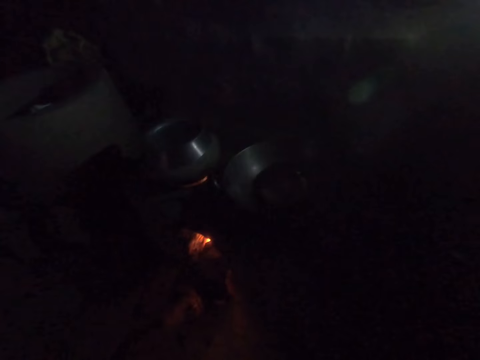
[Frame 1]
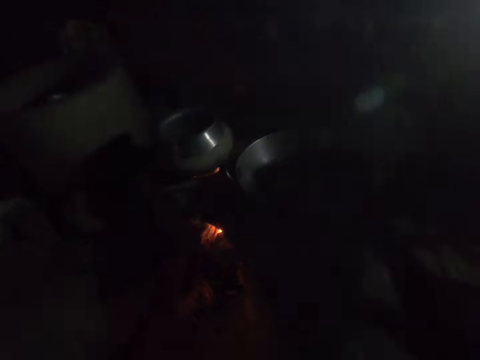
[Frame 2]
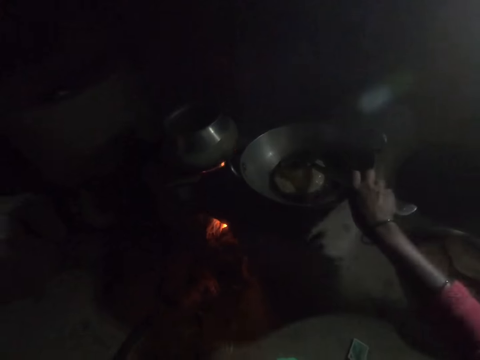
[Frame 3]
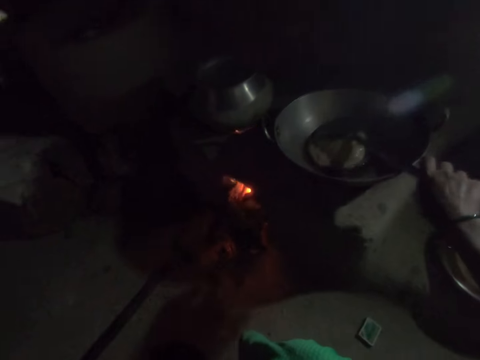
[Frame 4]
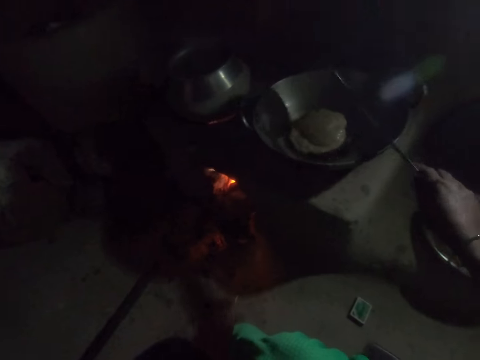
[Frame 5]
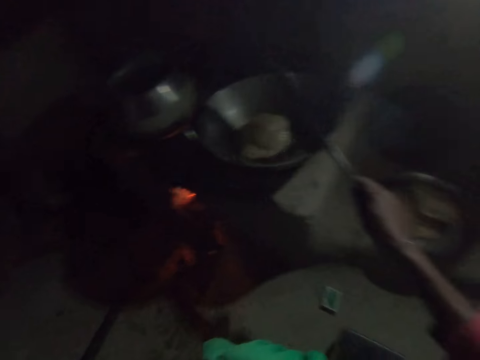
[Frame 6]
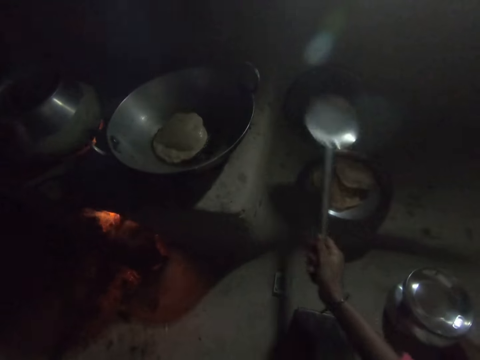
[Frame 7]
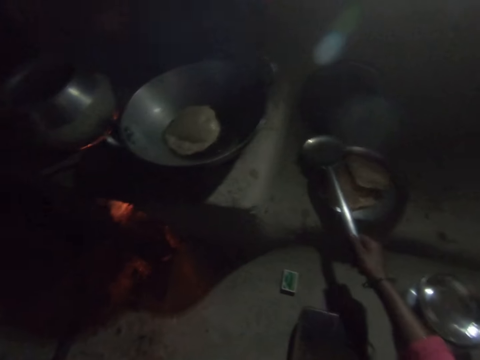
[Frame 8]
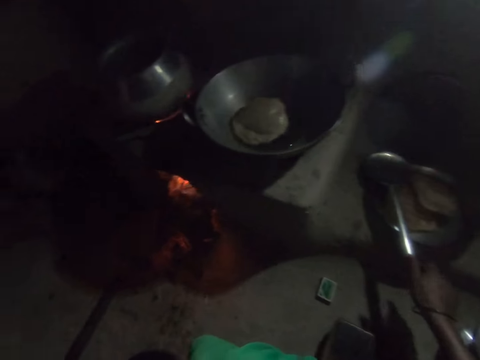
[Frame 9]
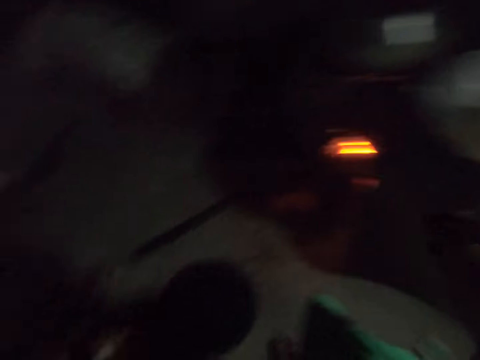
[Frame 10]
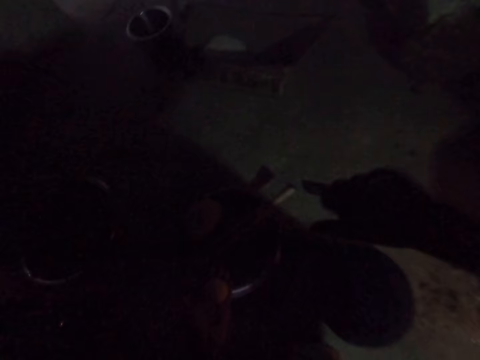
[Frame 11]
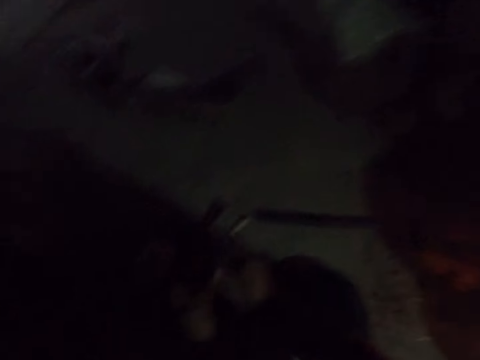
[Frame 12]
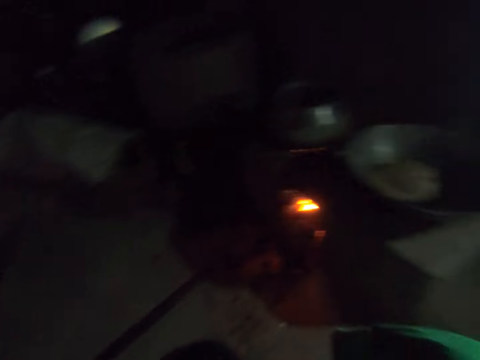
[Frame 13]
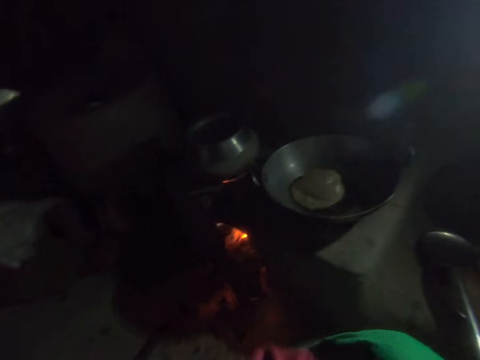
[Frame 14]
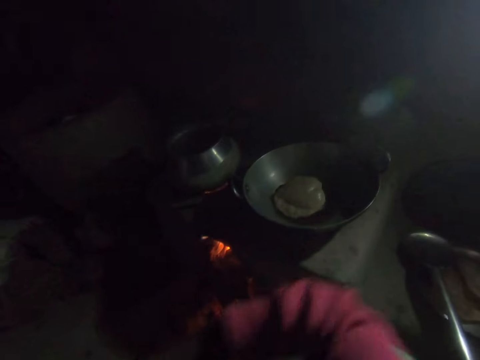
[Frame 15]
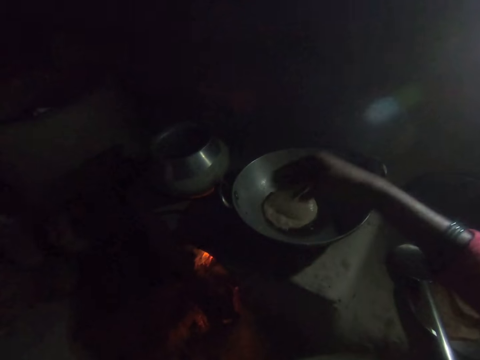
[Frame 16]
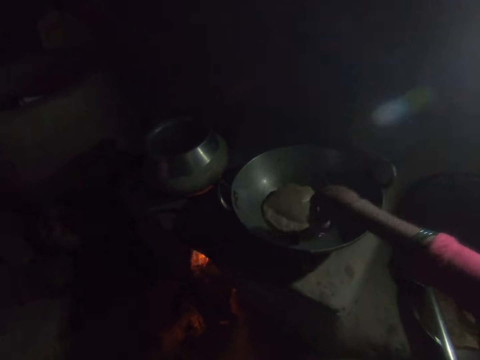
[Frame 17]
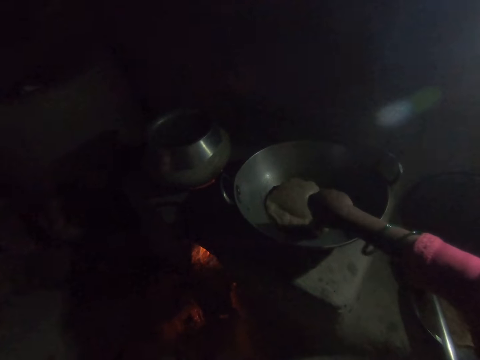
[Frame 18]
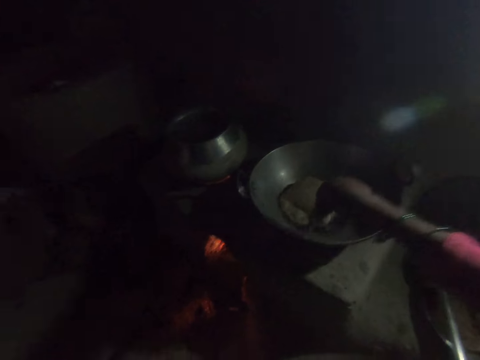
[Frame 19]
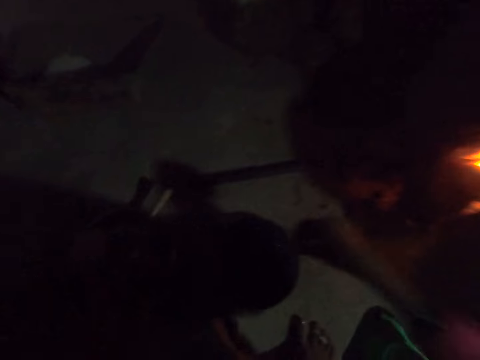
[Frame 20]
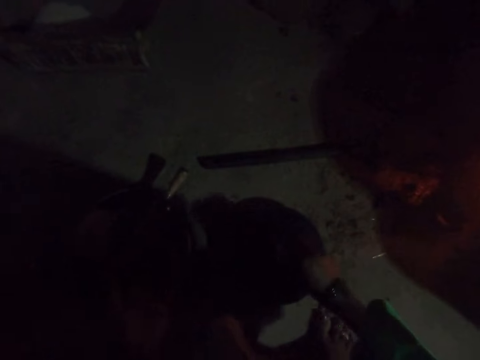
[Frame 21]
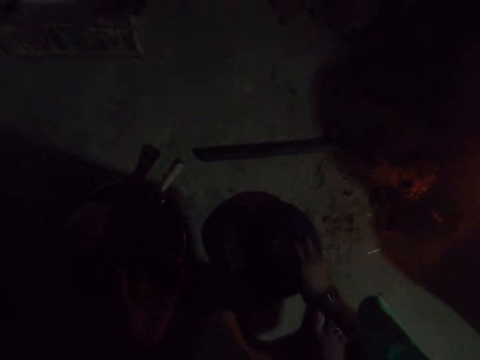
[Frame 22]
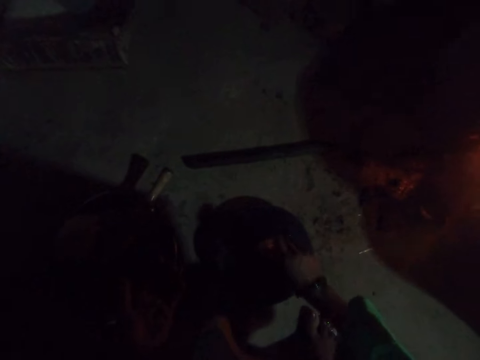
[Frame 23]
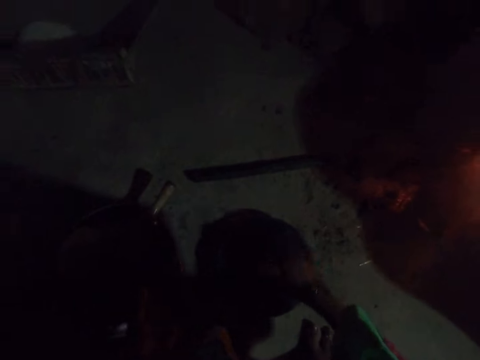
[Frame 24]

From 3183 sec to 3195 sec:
The camera wearer shakes the slotted spoon with his right hand. He puts down the slotted spoon with his right hand on a tray. He picks up a dough with both hands. He dips the dough inside the oil with his right hand. He presses the dough and puts down the dough with his right hand.

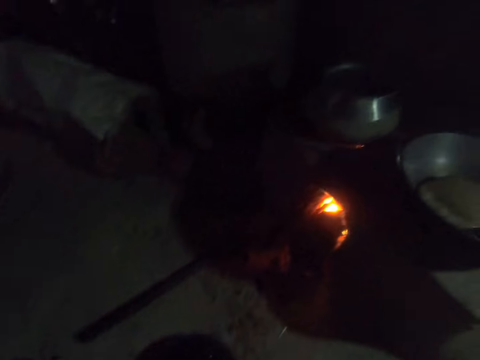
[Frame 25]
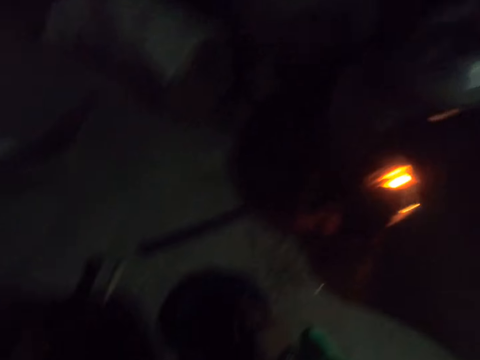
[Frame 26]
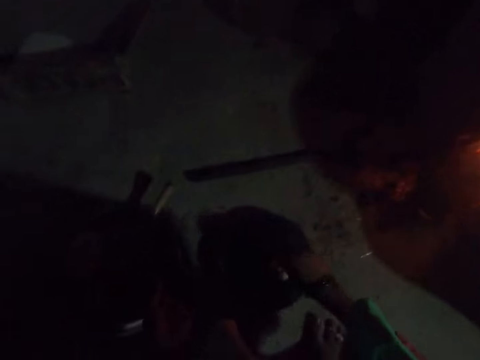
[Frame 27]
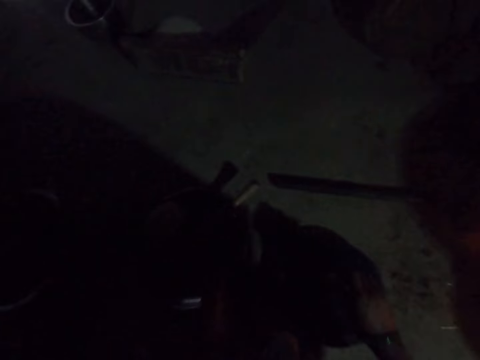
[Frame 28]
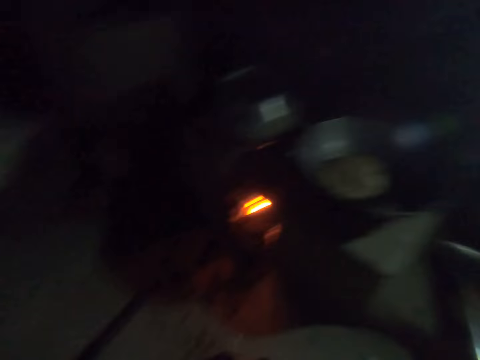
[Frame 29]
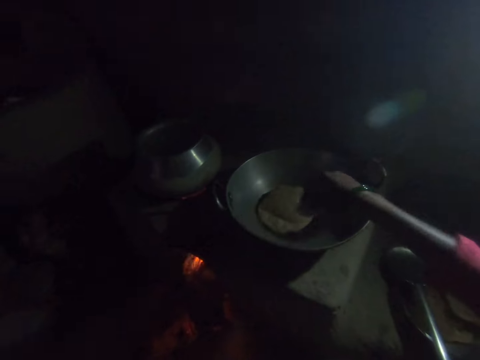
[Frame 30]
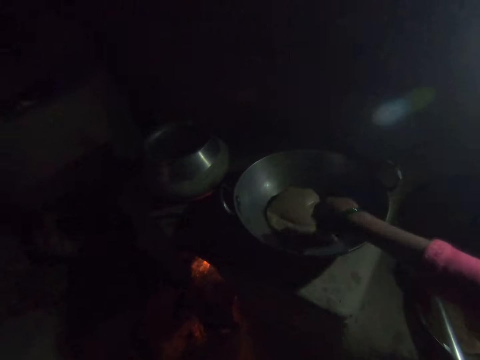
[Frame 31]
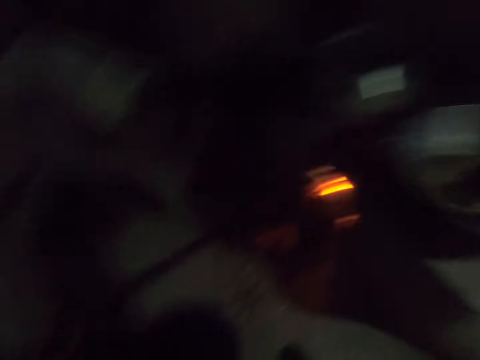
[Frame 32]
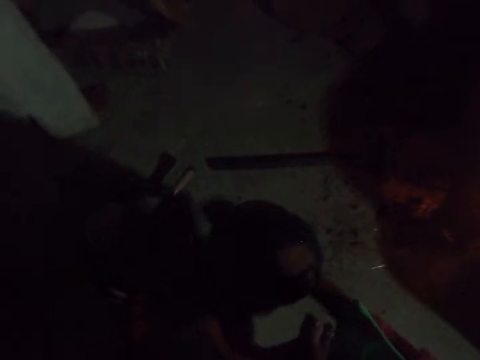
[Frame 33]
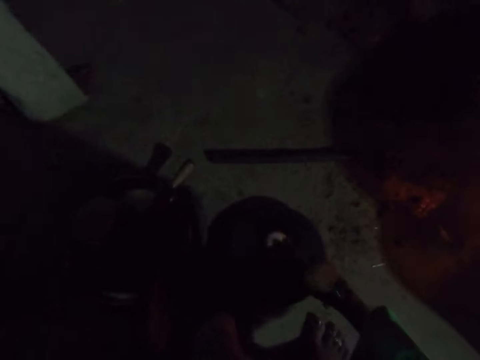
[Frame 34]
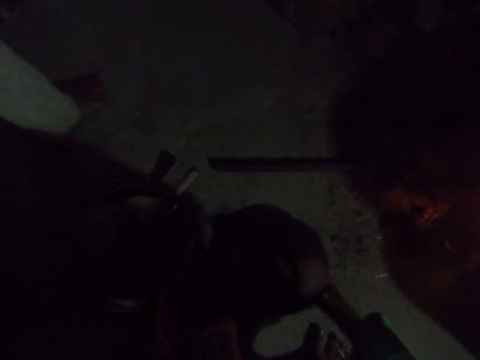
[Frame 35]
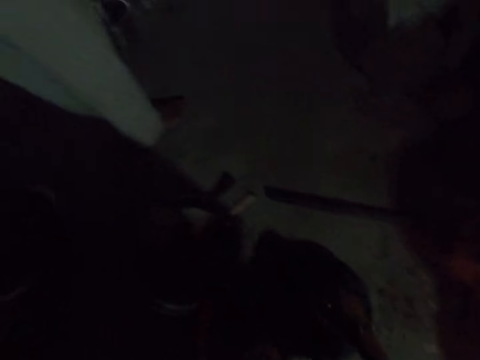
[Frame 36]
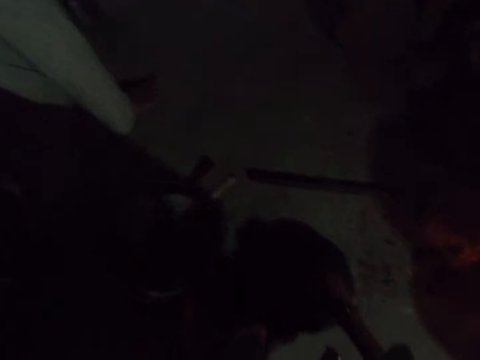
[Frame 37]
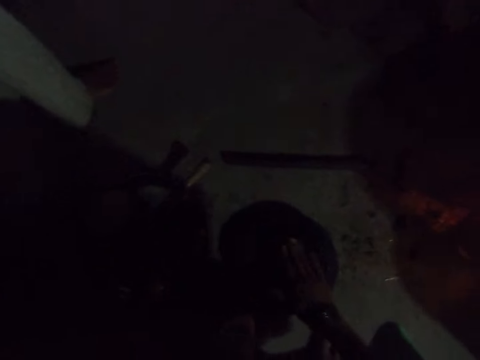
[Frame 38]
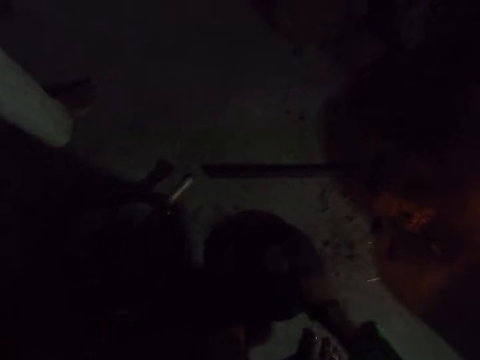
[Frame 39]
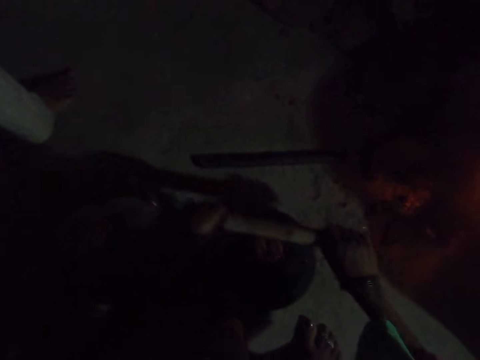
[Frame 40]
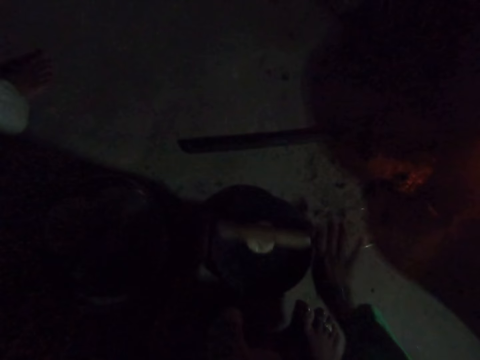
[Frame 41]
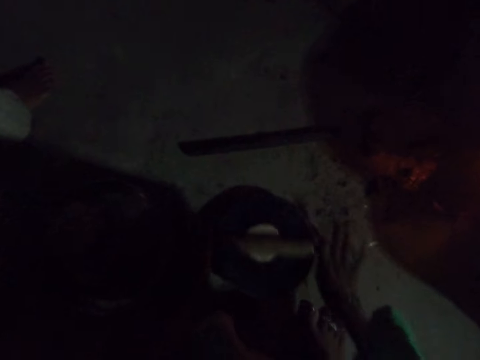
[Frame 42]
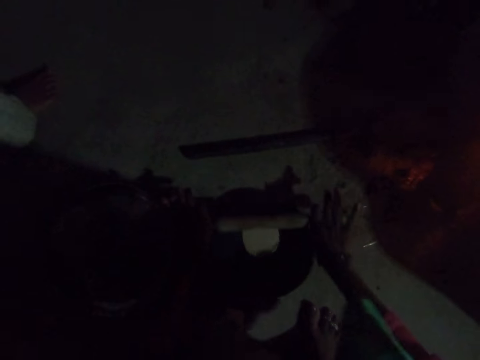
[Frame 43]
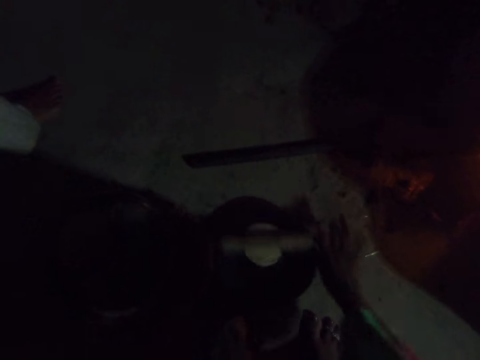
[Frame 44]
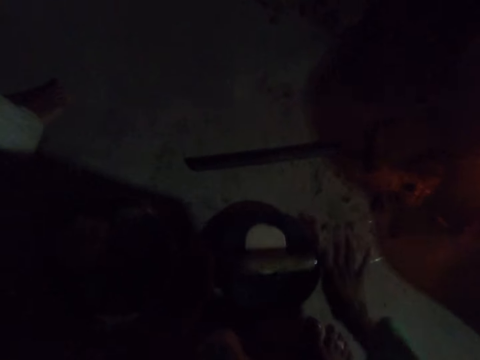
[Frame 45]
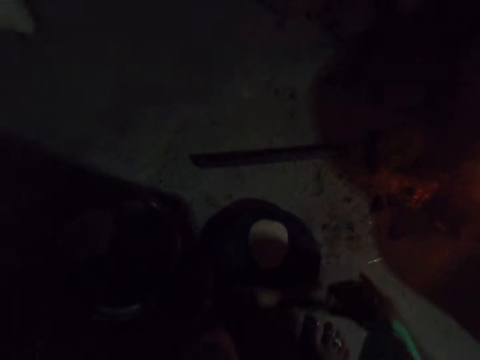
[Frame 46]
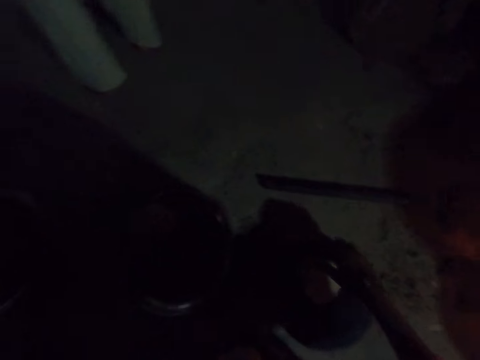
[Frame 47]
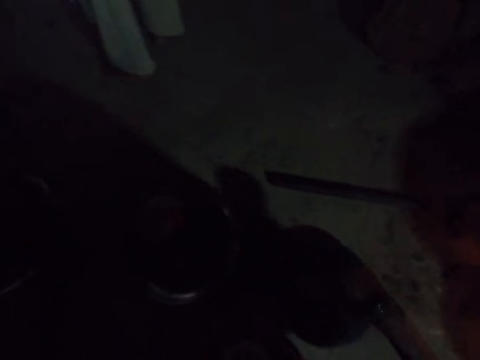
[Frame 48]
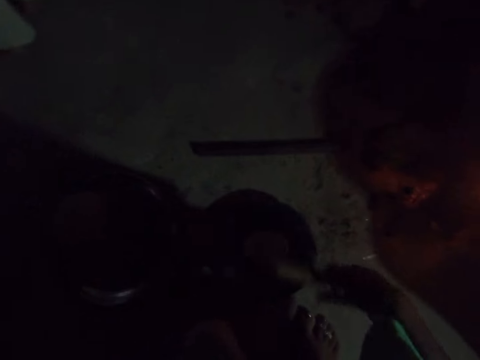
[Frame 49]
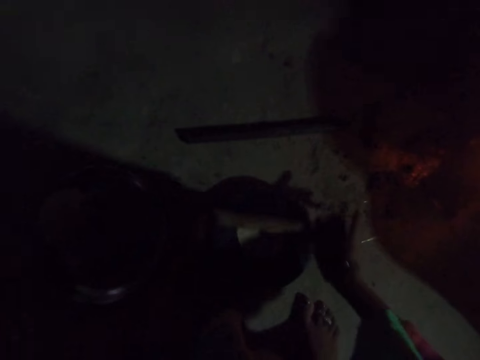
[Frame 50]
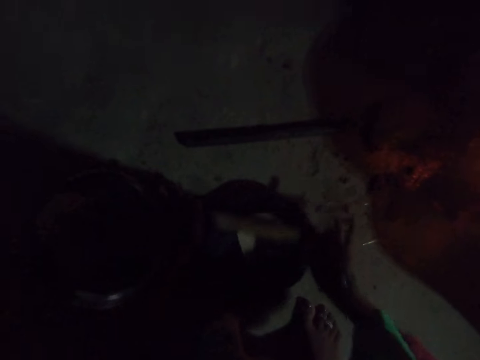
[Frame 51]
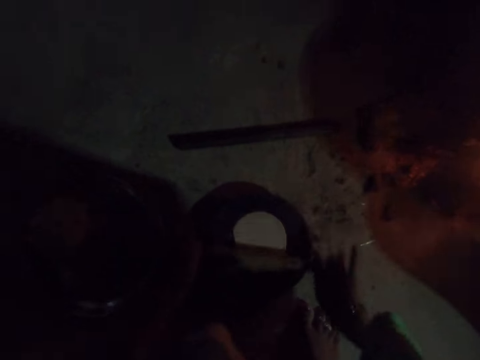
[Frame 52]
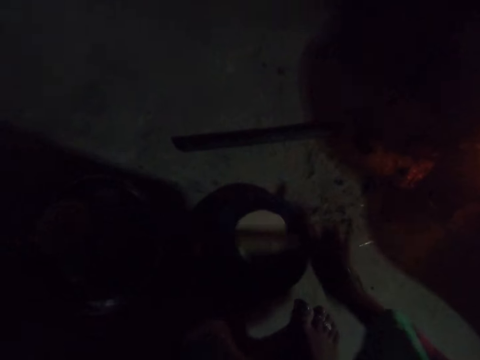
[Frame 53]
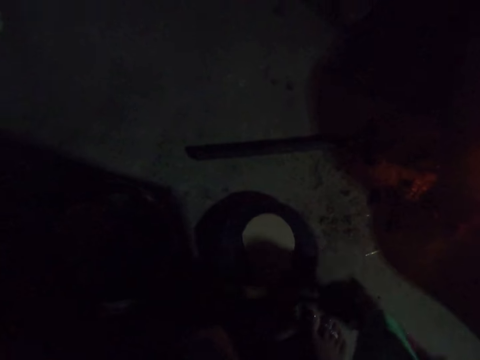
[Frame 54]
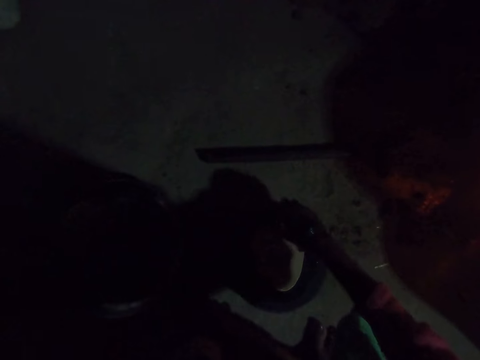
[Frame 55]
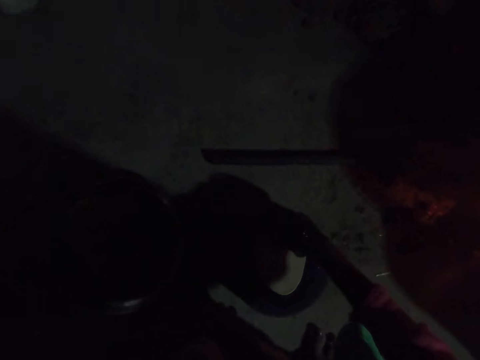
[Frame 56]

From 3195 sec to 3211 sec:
The camera wearer adjusts the dough with his right hand. He dips the dough inside the oil with his right hand. He puts down the dough with his right hand. He presses the dough. He rolls the dough with the roller with both hands. He turns the dough with his right hand.
